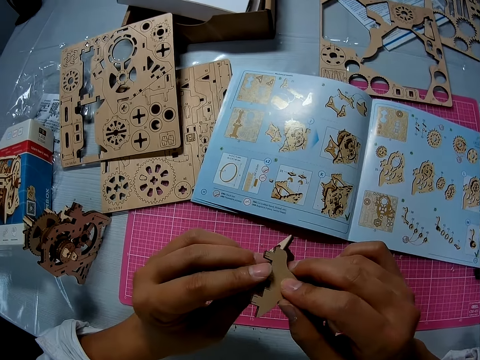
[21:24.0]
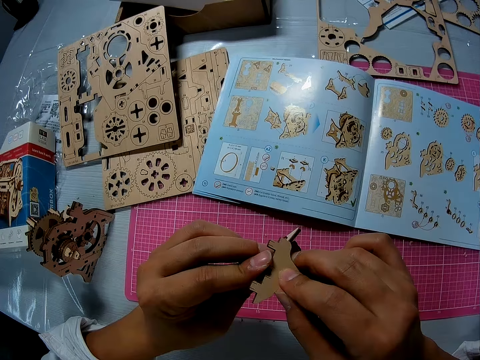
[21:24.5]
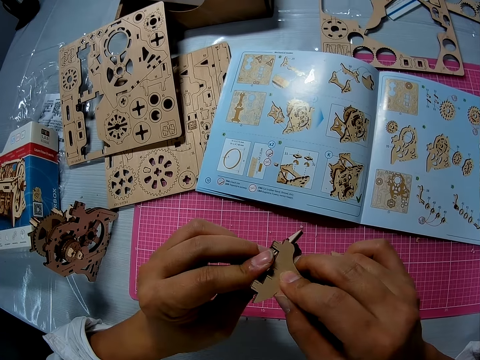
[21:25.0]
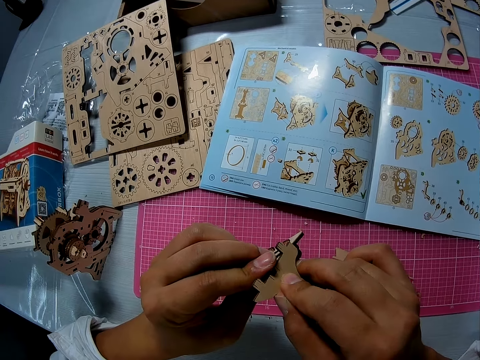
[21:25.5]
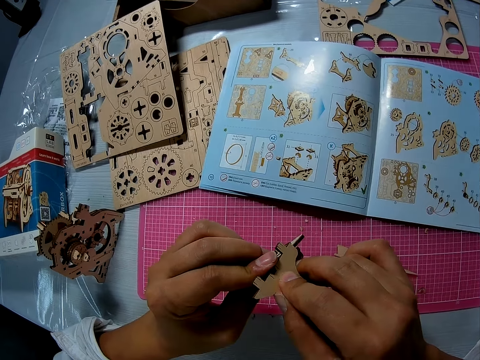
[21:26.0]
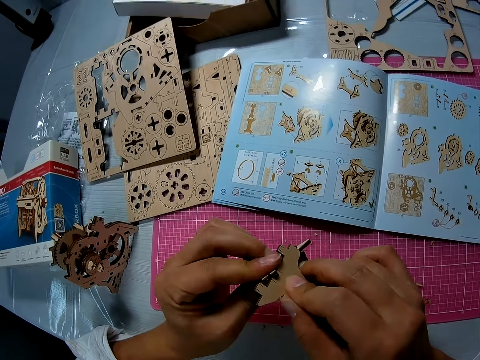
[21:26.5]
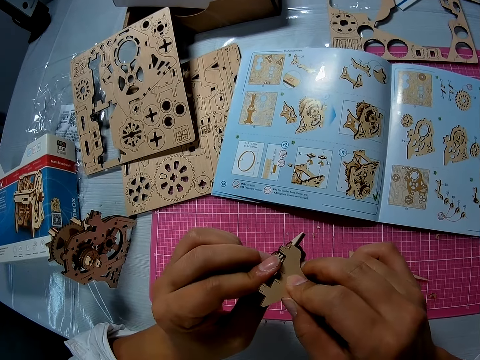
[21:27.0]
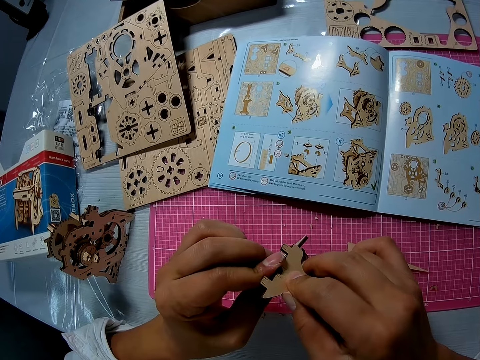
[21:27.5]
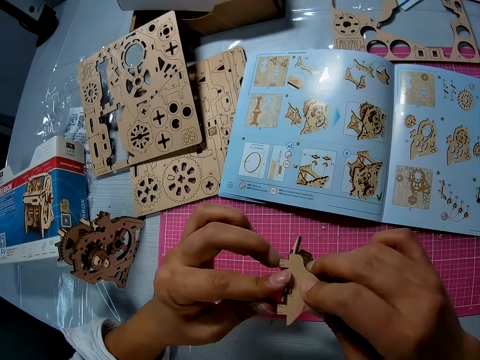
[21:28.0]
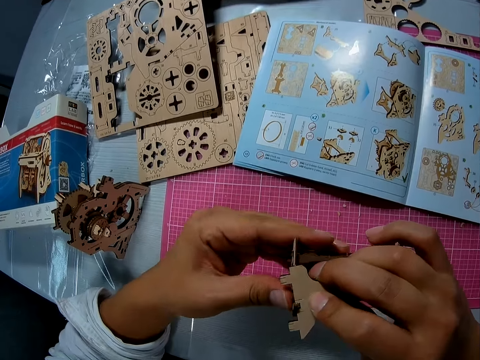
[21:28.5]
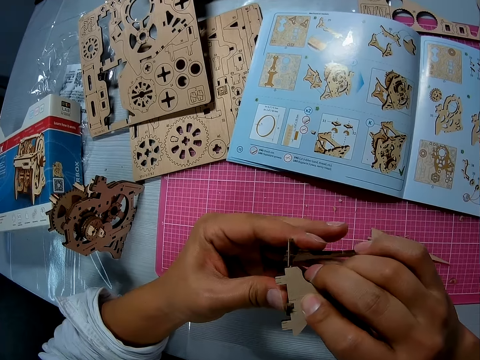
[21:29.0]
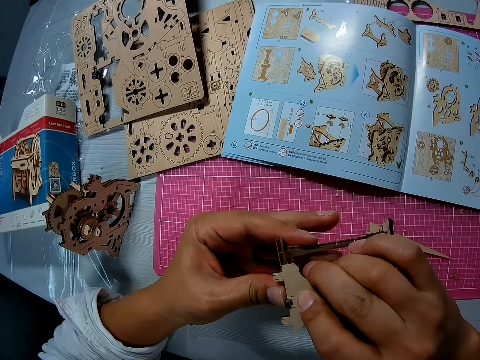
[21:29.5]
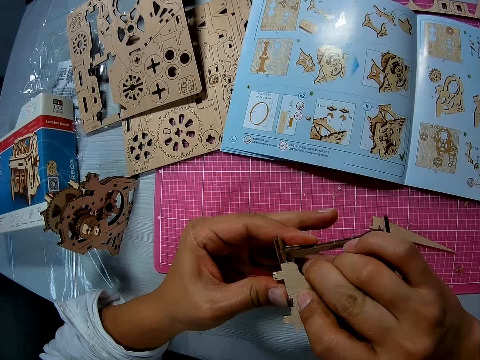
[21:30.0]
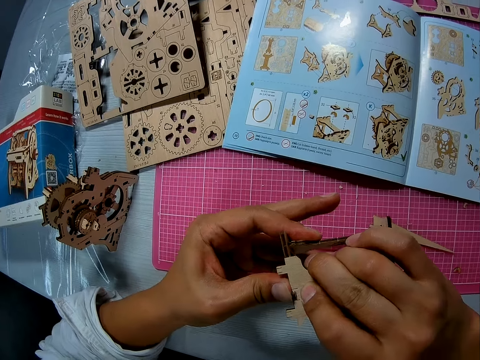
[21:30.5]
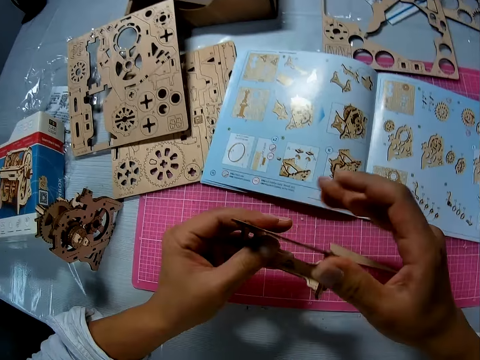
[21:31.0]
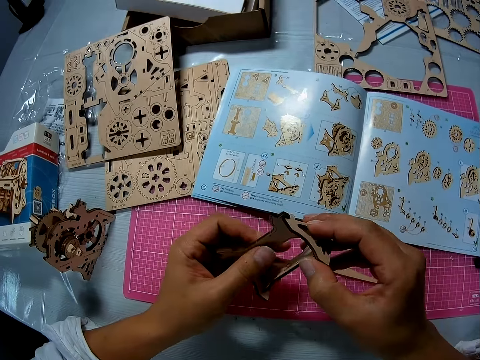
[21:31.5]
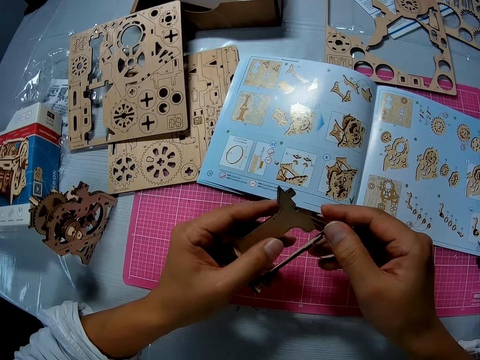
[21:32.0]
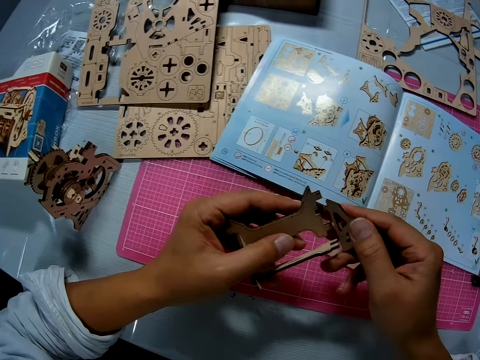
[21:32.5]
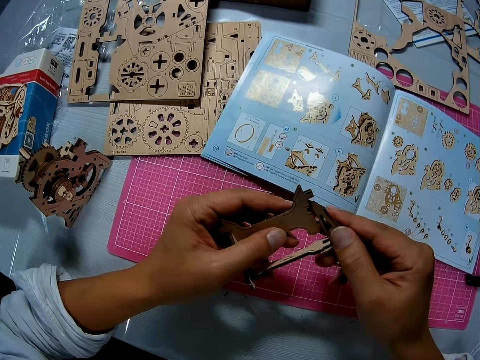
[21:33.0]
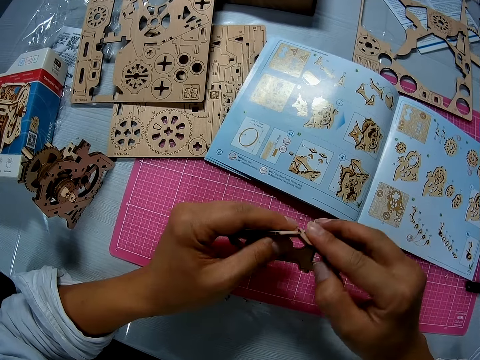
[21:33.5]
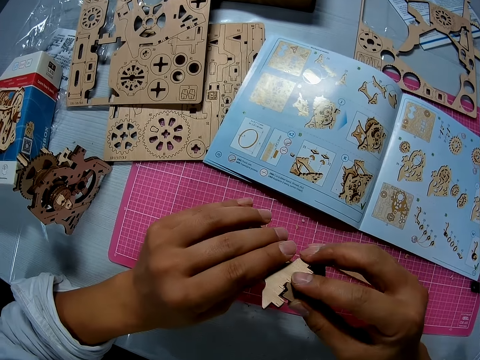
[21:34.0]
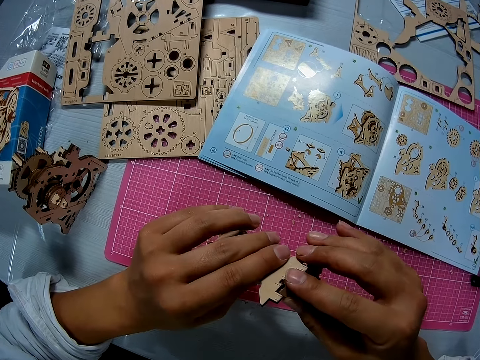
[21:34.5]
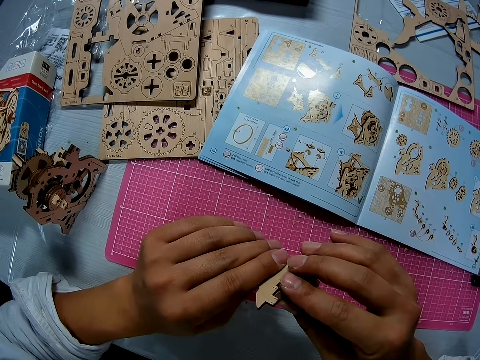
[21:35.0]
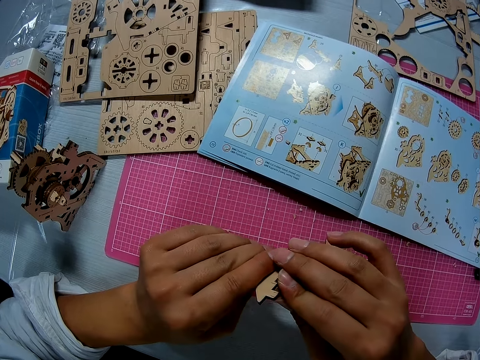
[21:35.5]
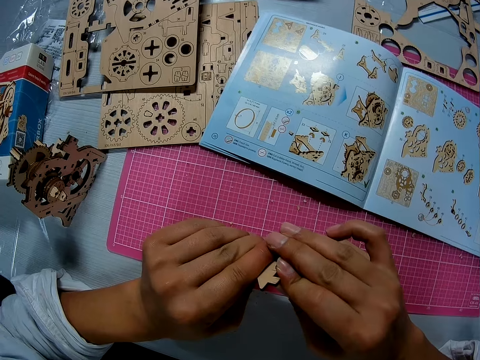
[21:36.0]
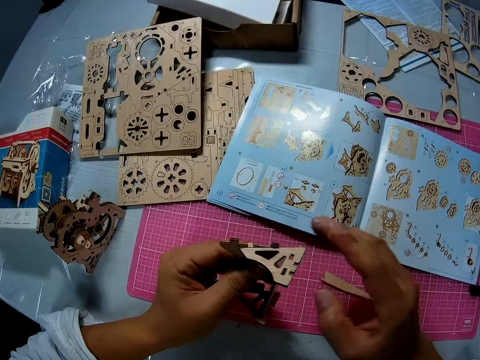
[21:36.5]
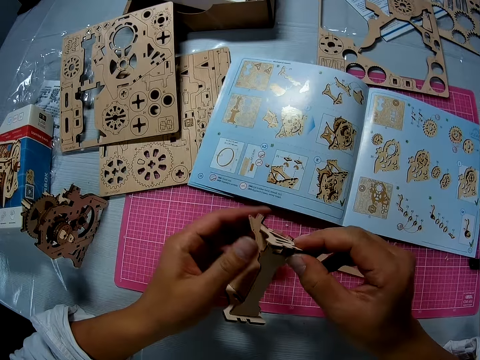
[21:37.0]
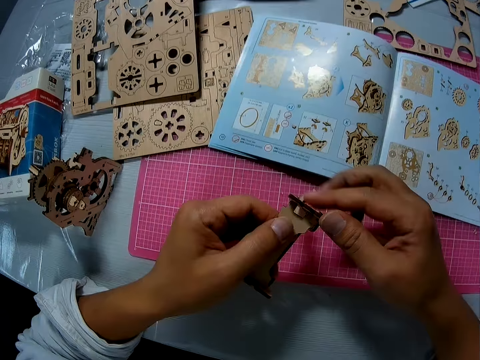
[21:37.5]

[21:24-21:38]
The camera wearer joins the puzzle pieces together.

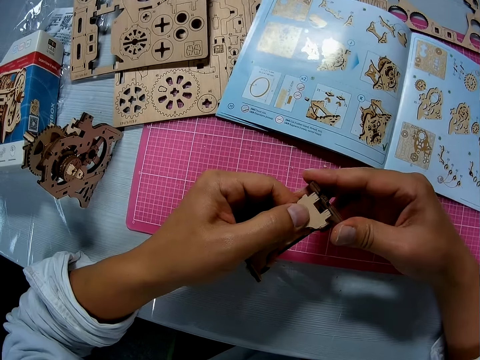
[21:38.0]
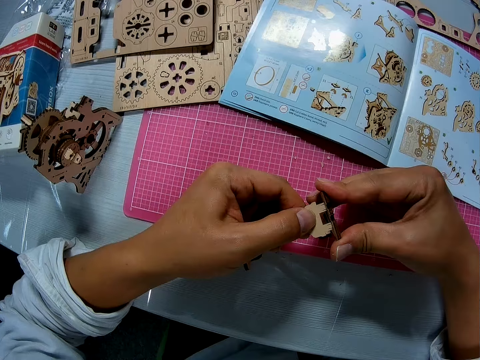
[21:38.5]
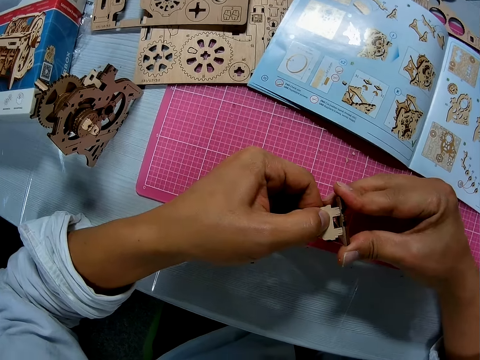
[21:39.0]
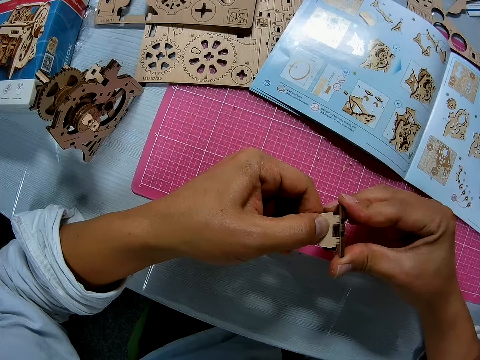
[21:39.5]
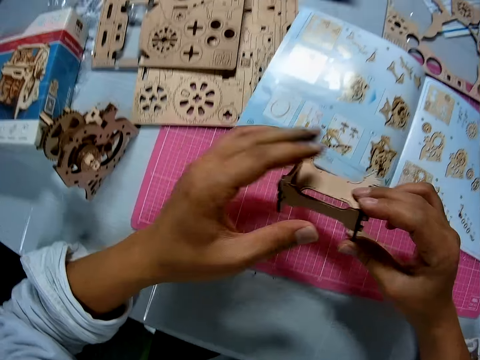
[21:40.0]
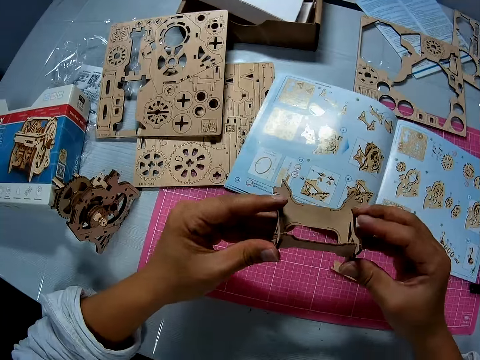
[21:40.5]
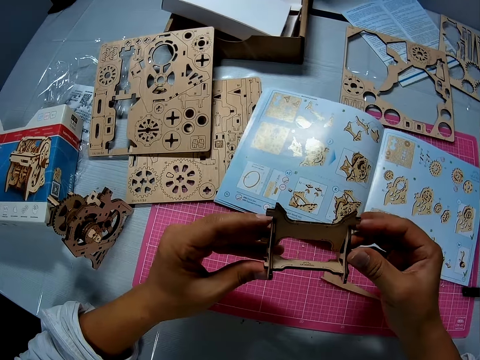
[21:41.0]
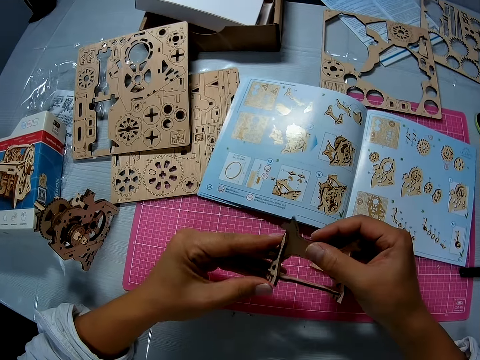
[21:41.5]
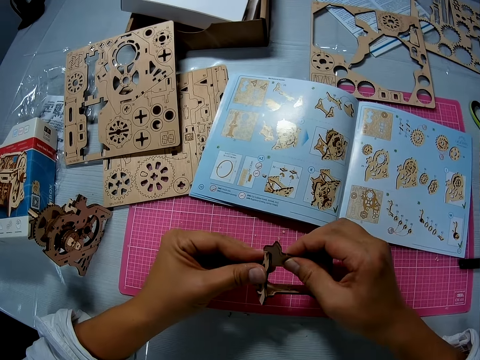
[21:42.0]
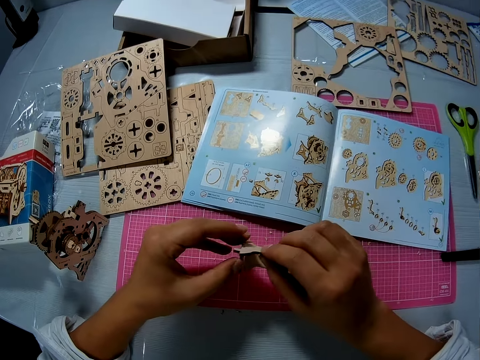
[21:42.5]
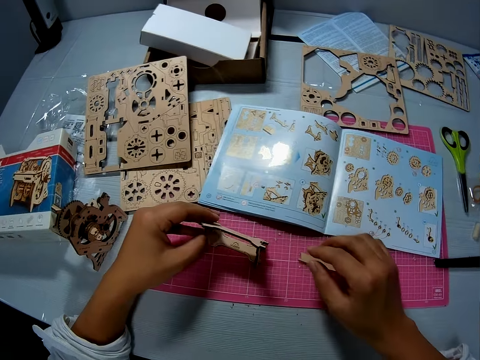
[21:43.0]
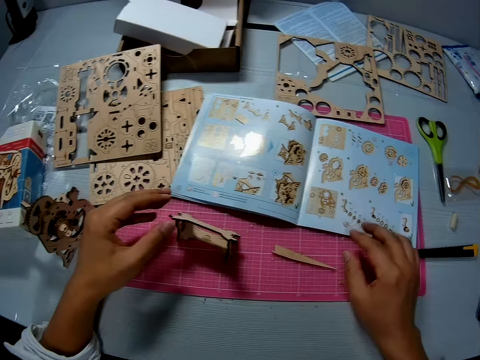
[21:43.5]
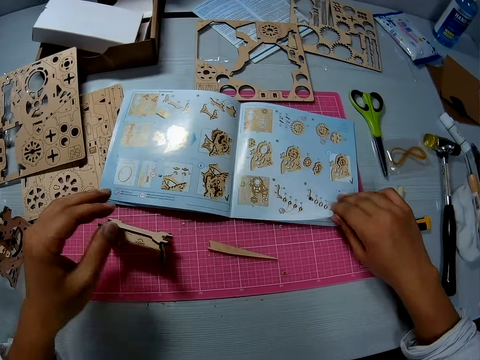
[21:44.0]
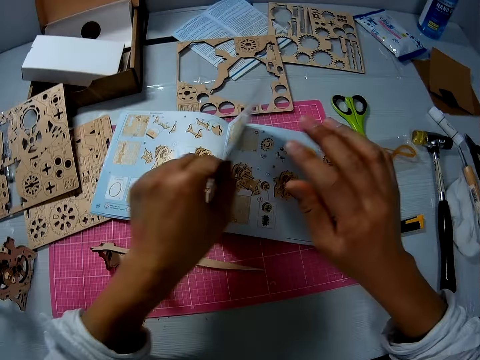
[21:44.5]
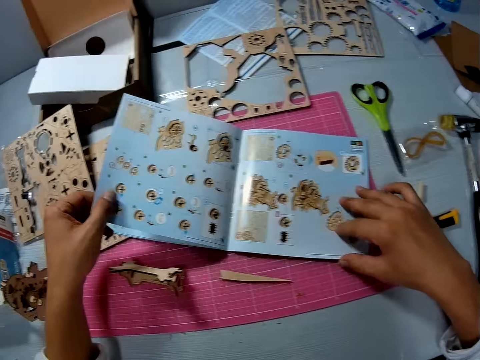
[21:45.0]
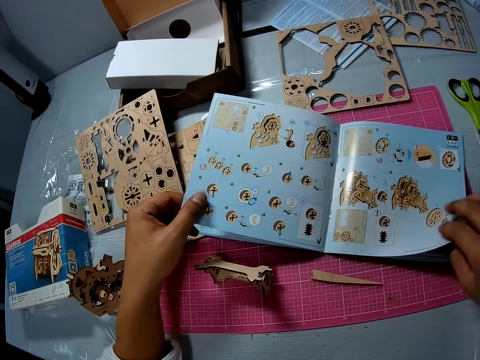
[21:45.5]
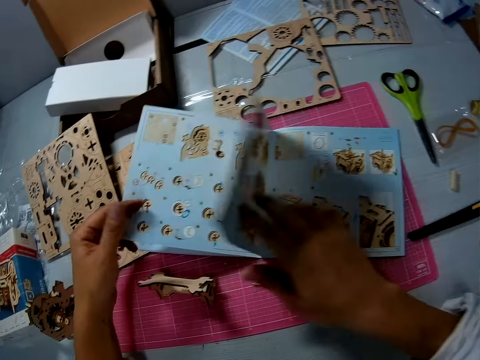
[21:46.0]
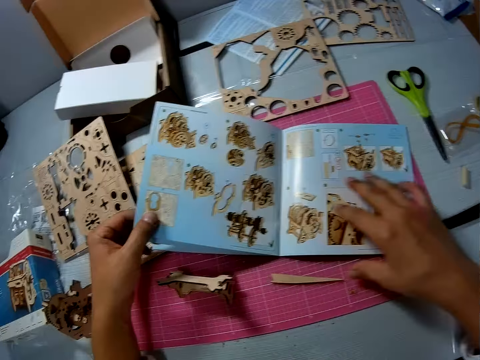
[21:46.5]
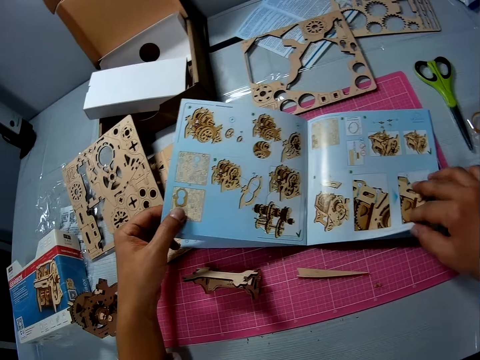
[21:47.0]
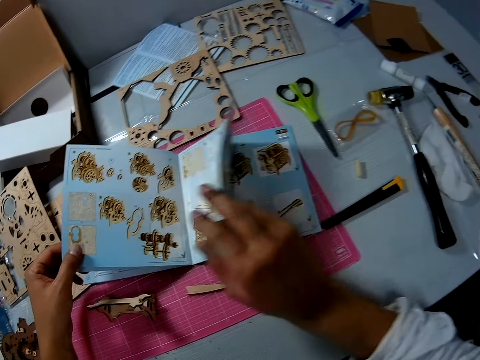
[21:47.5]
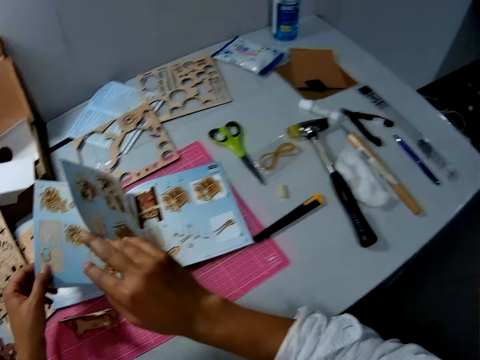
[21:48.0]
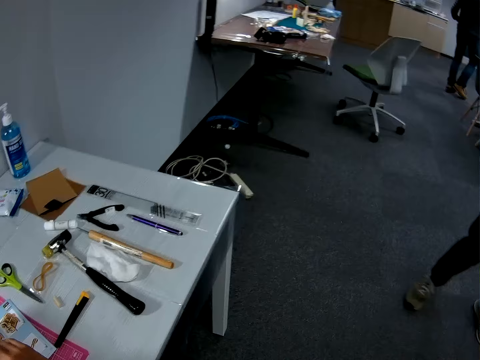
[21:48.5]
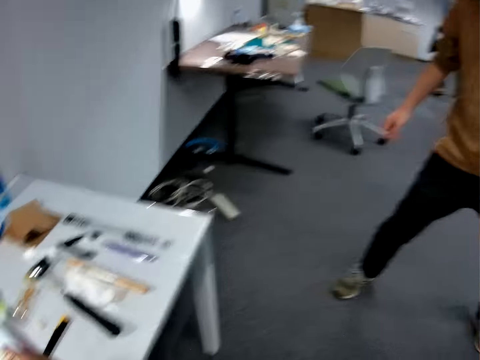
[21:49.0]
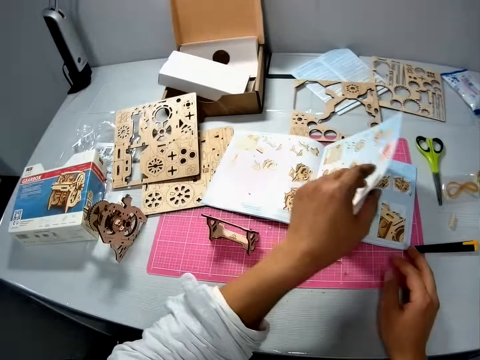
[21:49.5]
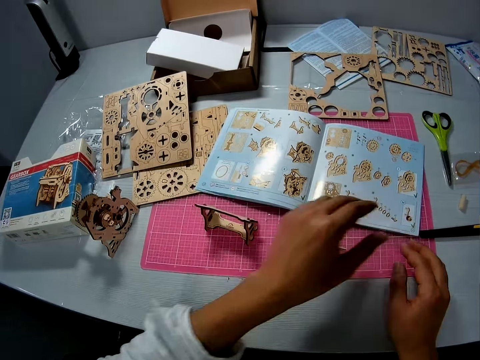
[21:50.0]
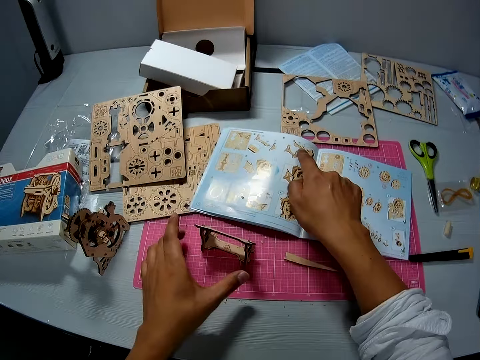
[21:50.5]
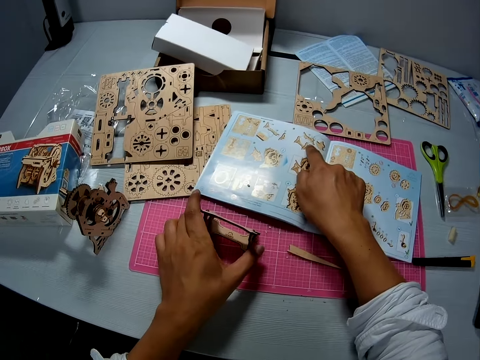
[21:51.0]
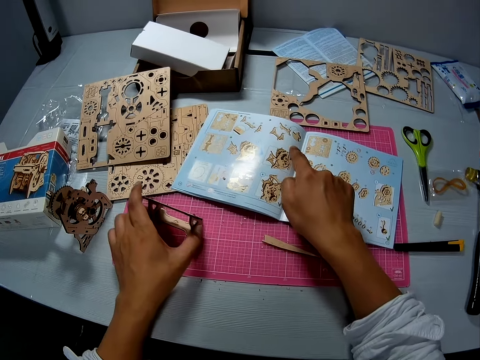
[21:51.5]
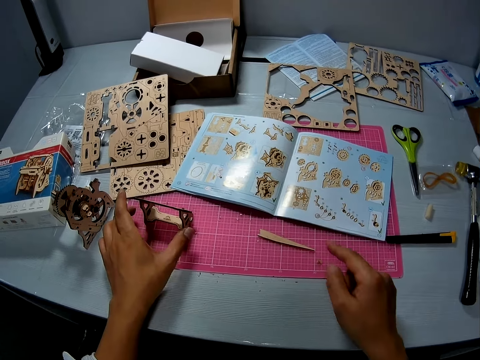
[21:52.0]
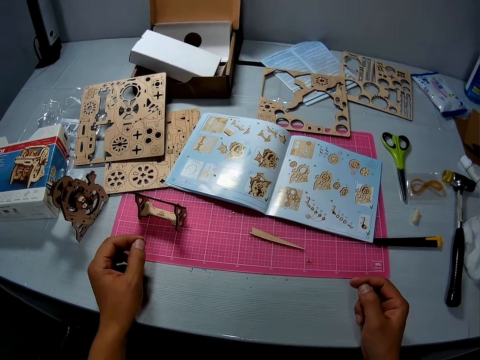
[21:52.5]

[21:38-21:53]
The camera wearer places the model piece or joined puzzle pieces on the cutting mat. They turn the pages of a puzzle manual booklet or illustration book on the table. They look at the illustration book. They flip the page of the illustration book. They look at the illustration book. They flip the page of the illustration book. They look at the illustration book. A man makes a step. The man leans to the right. The camera wearer flips the page of the illustration book. They touch the page of the puzzle manual booklet. They point at the illustration book. They adjust the joined puzzle pieces on the table.
